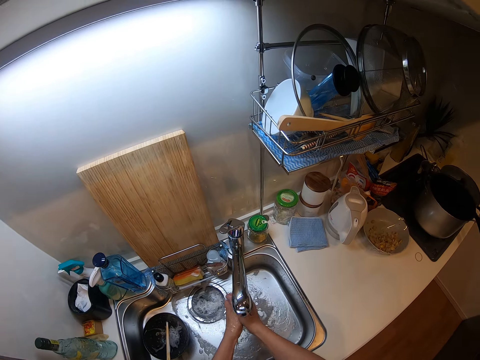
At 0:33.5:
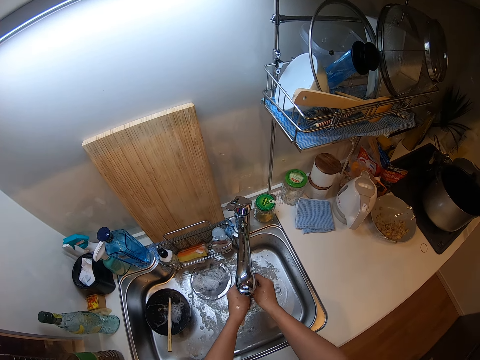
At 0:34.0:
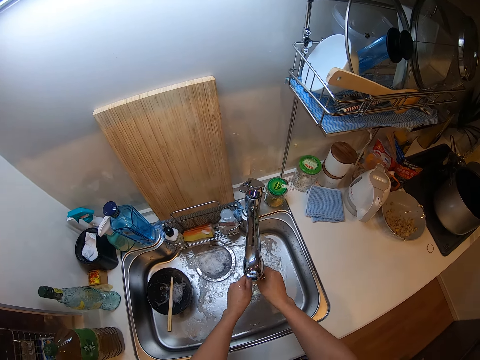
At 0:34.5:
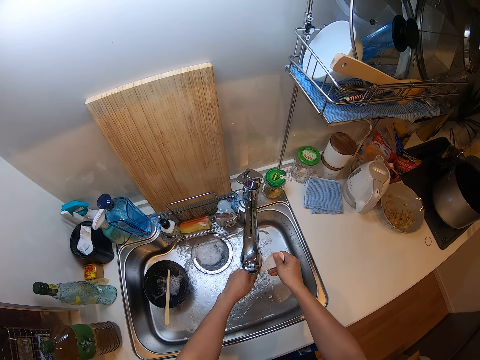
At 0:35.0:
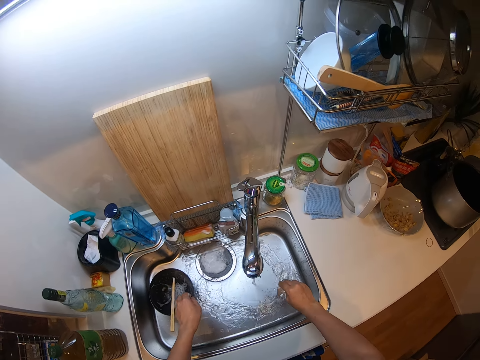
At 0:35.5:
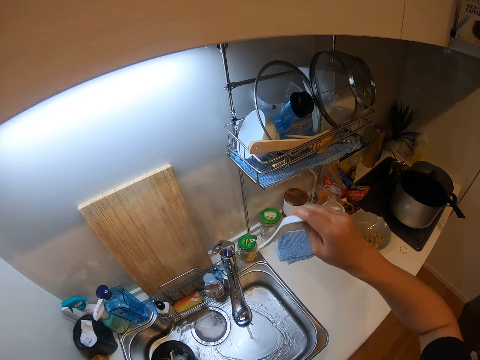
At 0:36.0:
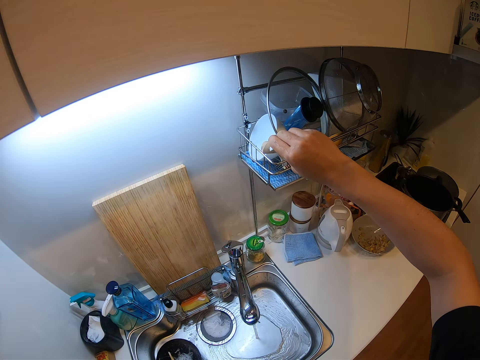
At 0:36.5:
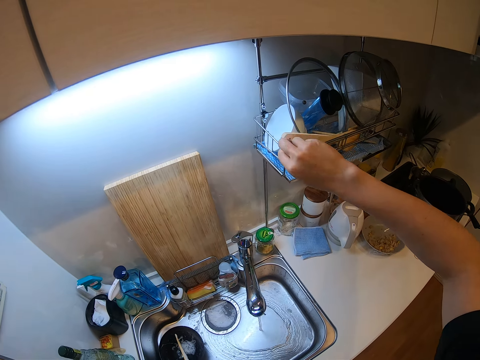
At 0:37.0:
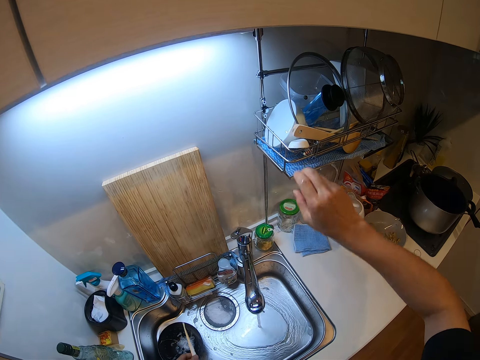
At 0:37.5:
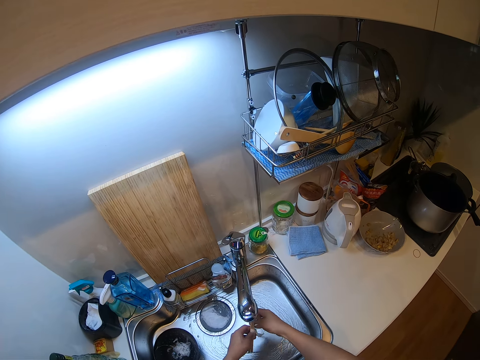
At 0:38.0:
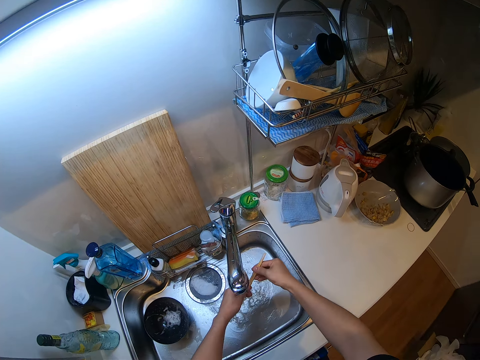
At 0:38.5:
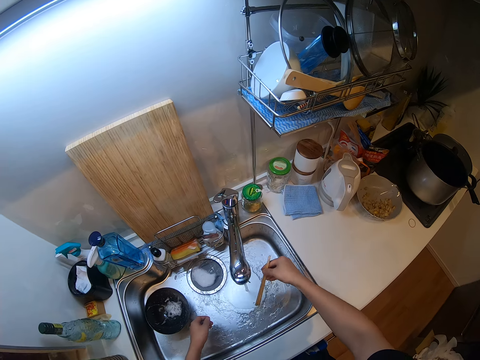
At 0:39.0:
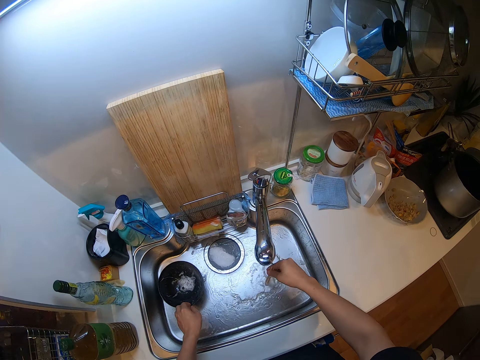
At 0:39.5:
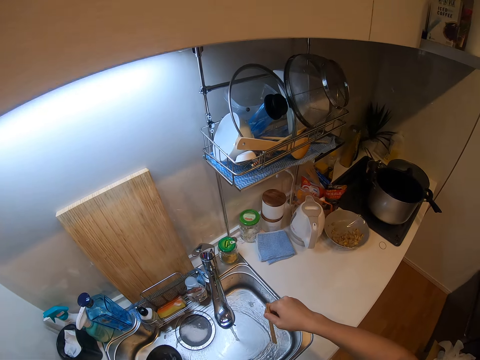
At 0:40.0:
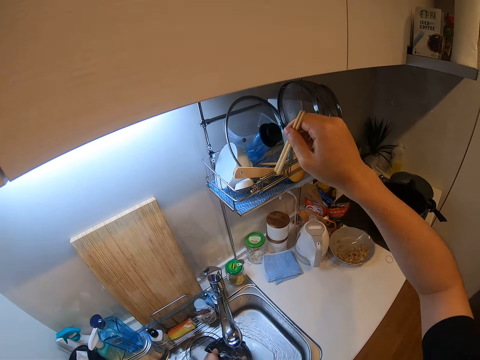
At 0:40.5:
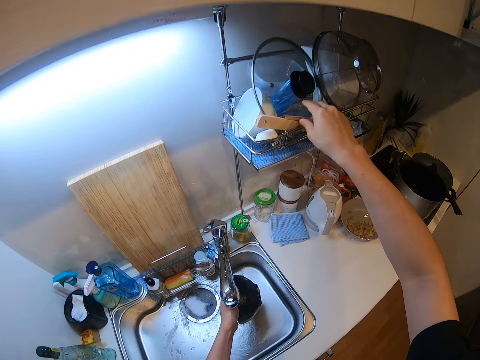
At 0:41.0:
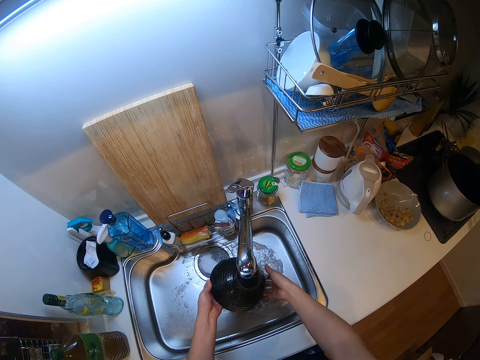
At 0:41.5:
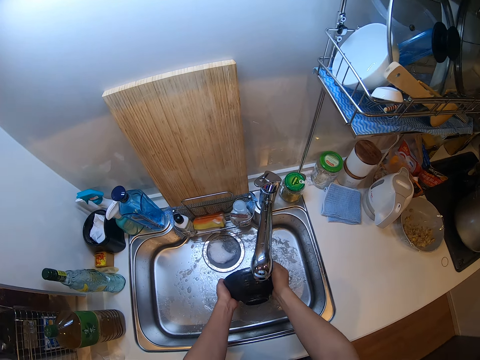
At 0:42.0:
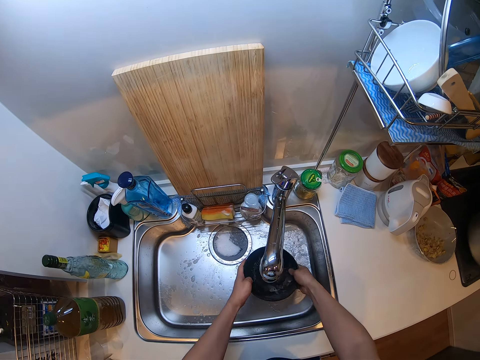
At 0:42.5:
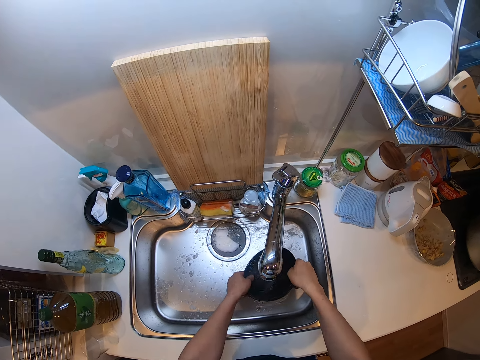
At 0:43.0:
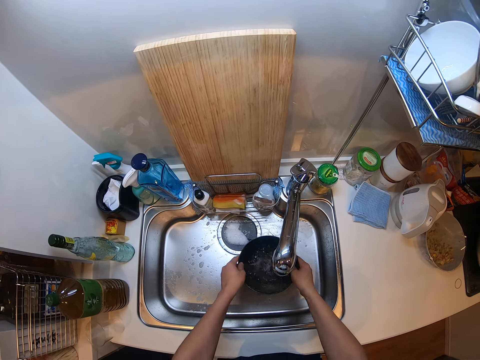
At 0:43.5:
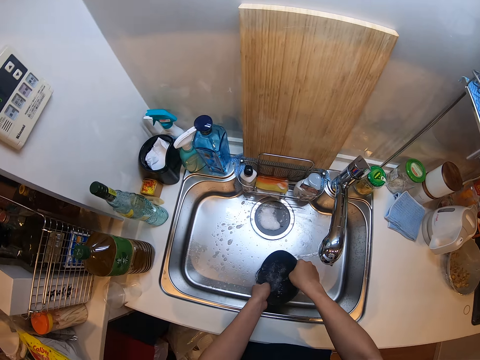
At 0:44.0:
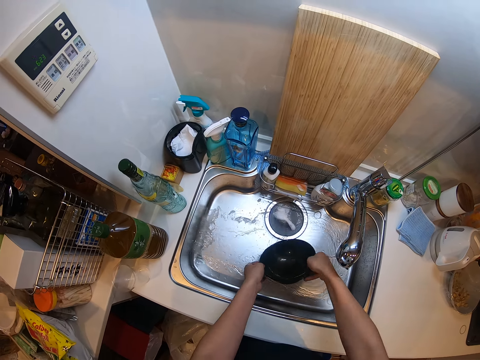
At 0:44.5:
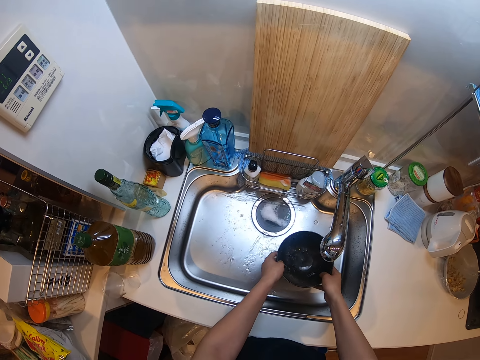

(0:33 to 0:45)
The camera wearer rinses the spoon. They put the spoon on the utensils rack. They rinse the chopsticks. They put the chopsticks on the utensils rack. They rinse the bowl.

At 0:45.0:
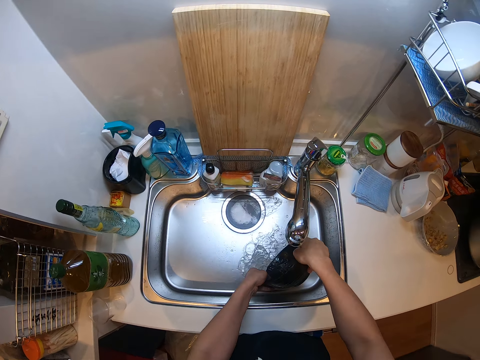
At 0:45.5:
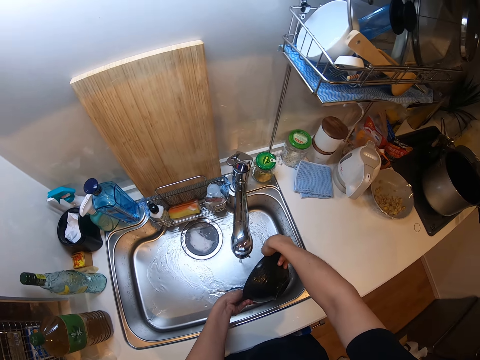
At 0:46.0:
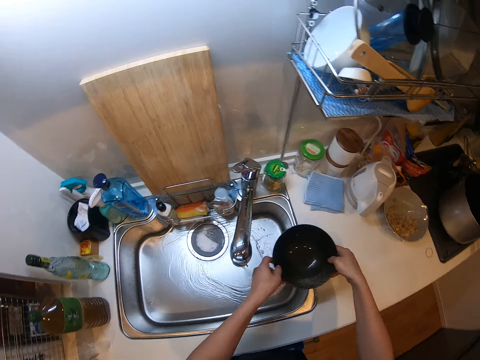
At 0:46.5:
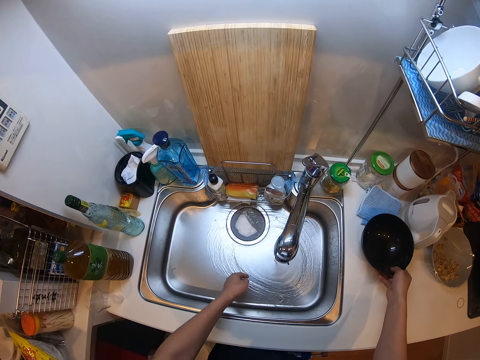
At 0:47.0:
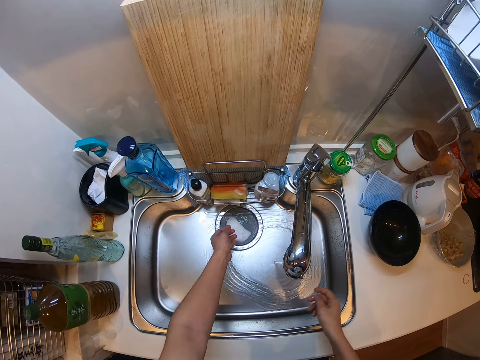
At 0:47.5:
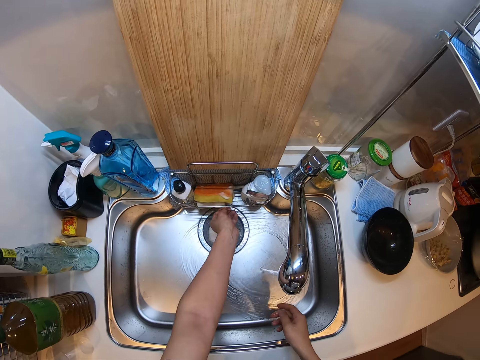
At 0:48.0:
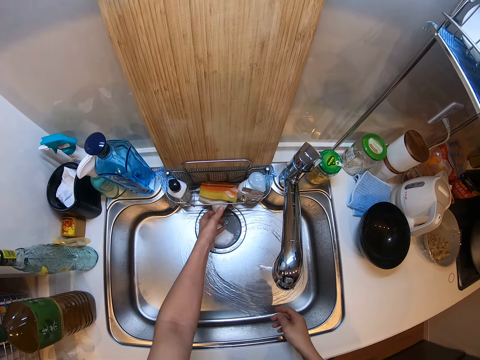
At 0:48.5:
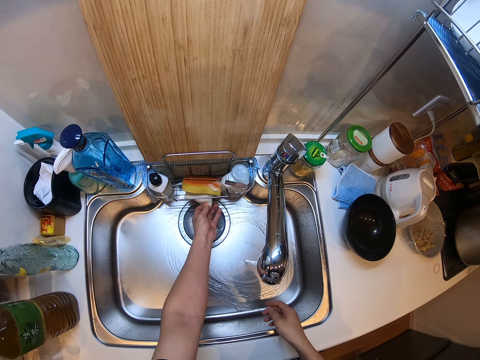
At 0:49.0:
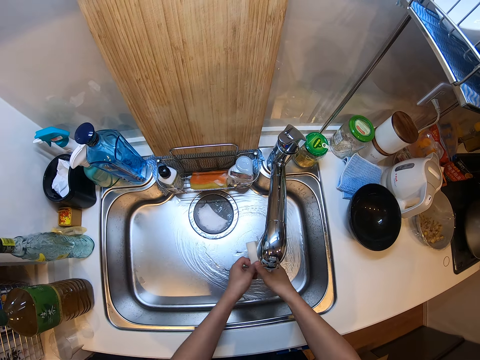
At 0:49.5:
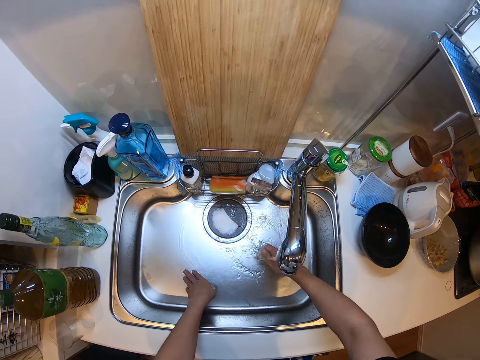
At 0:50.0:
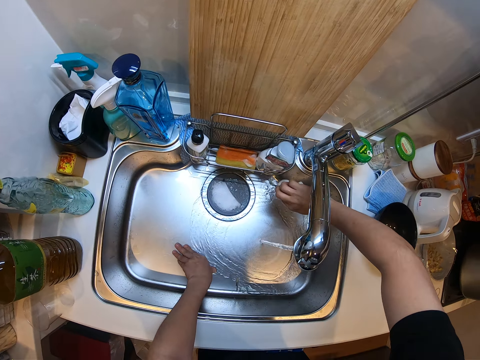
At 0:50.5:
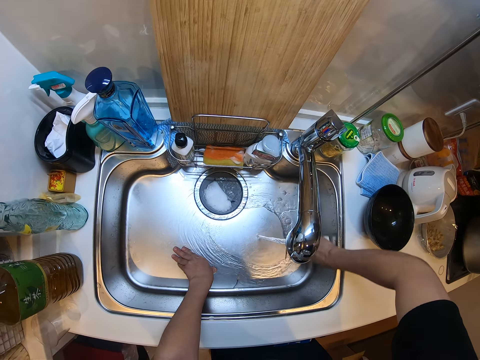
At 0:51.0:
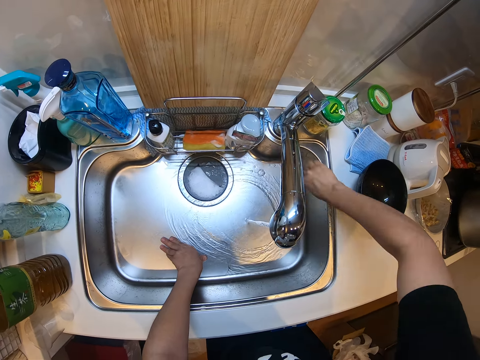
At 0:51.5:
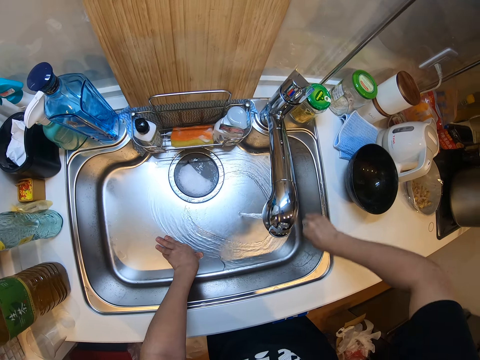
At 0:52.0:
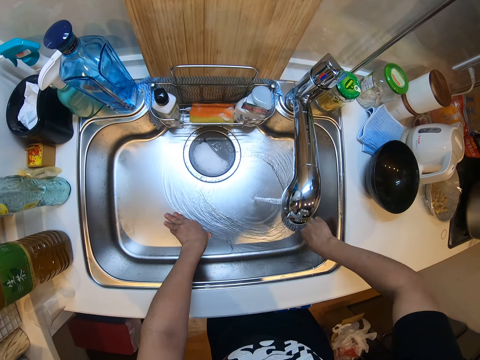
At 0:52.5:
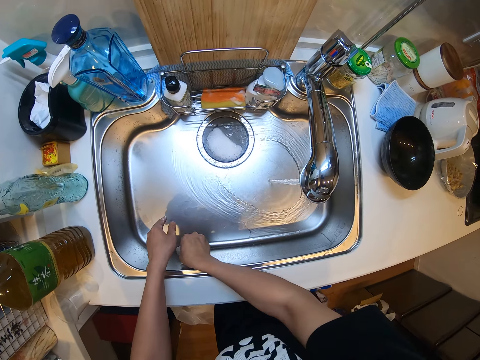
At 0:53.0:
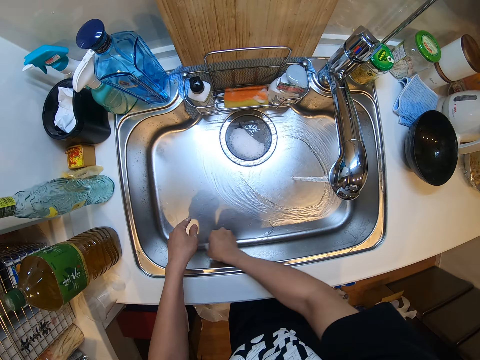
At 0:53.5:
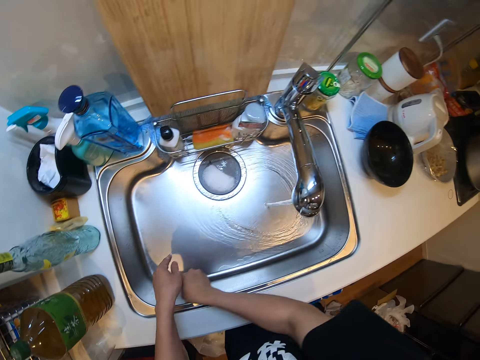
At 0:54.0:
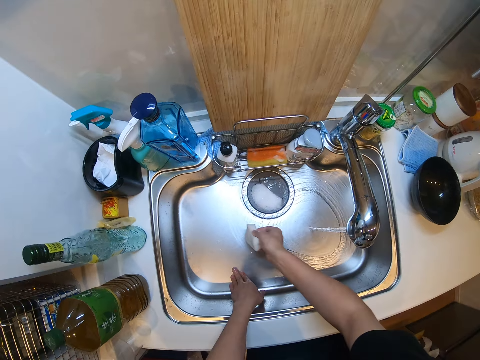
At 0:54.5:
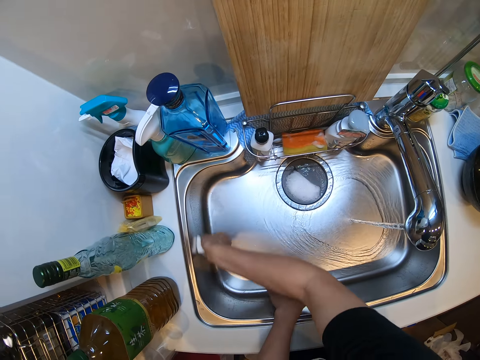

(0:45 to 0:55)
The camera wearer puts the bowl on the countertop. They remove a sponge from the drainer. They clean the sink using the sponge.

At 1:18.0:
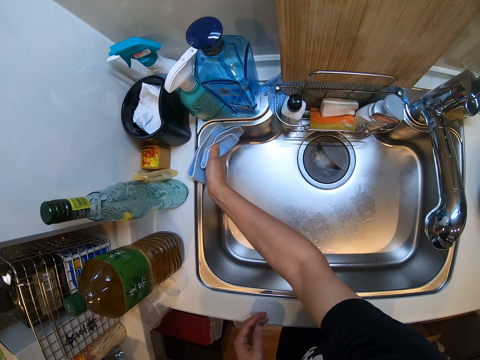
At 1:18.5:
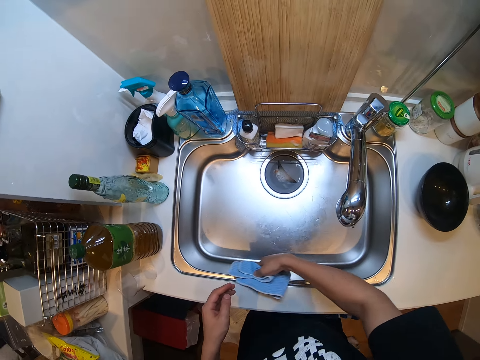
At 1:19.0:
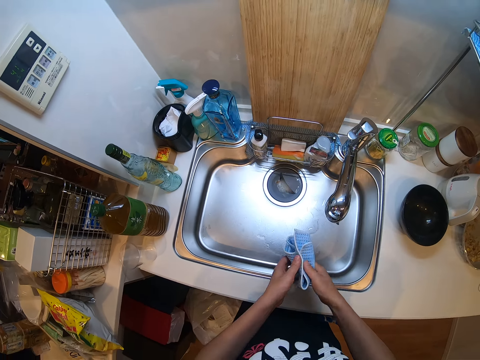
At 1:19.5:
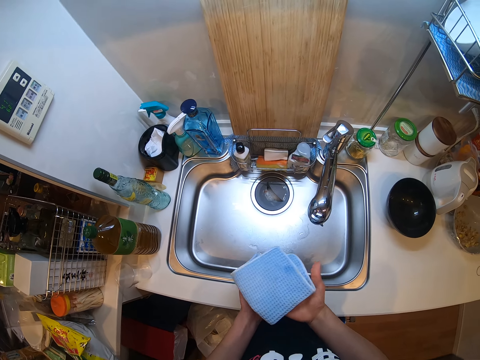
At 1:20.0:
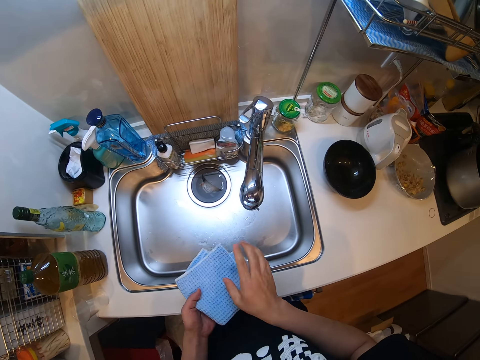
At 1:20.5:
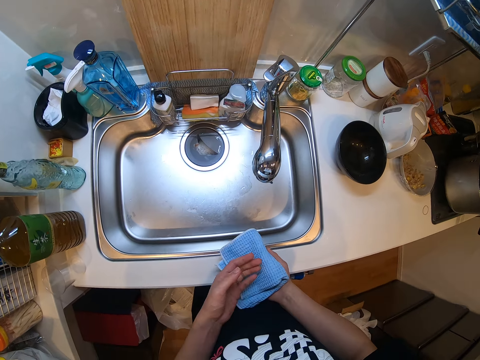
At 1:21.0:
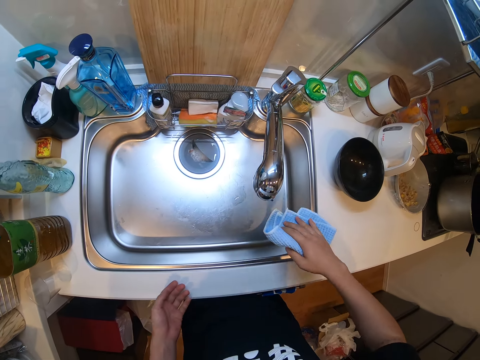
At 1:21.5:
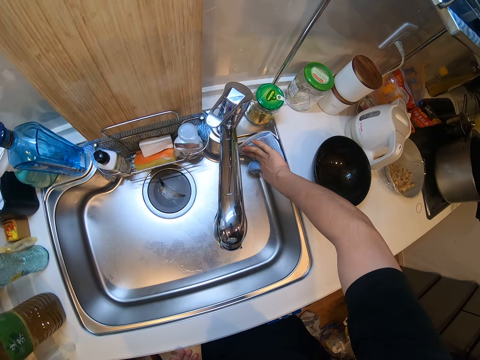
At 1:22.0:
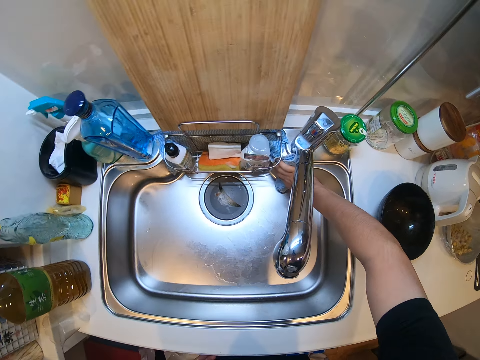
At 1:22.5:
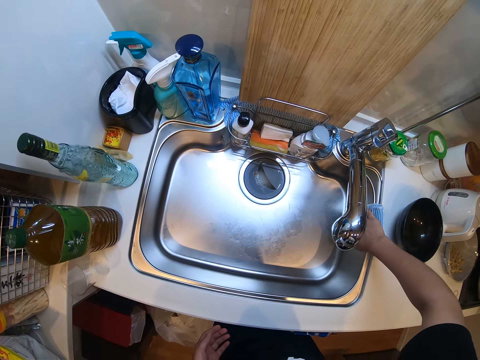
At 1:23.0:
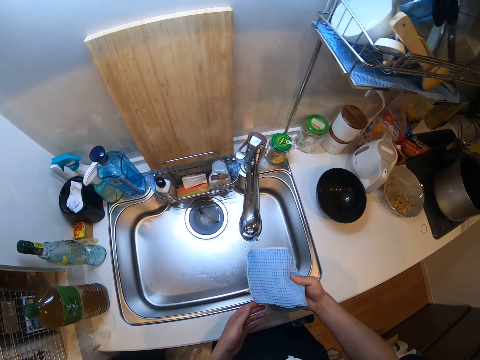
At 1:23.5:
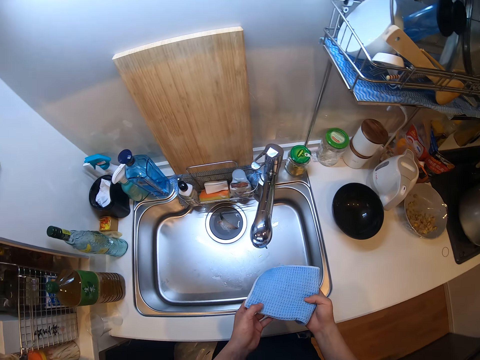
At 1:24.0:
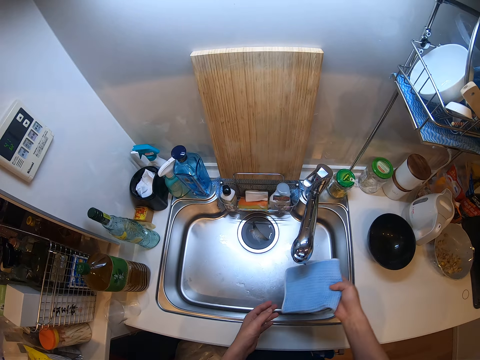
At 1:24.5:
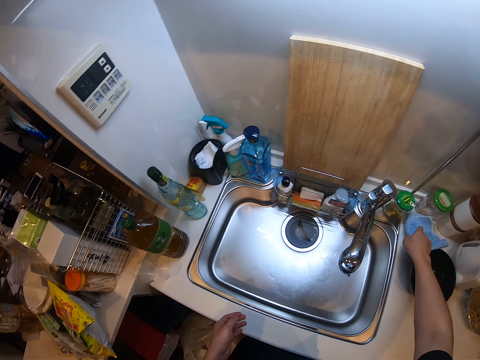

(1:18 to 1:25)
The camera wearer turns the kitchen towel. She cleans her hand with the napkin. She cleans the sink with the napkin.
